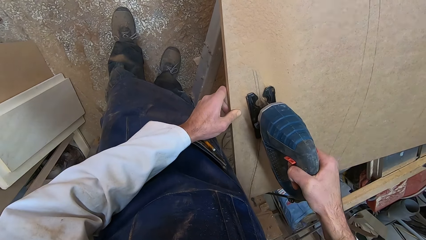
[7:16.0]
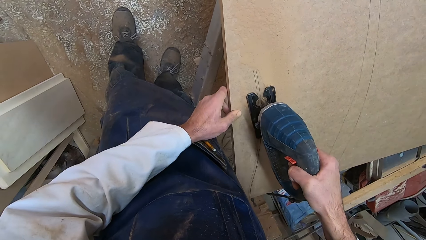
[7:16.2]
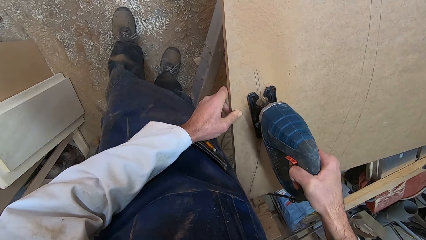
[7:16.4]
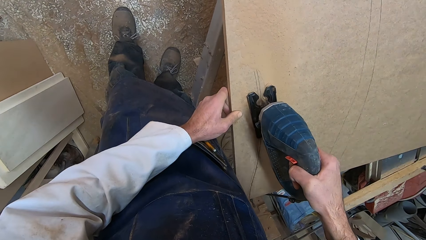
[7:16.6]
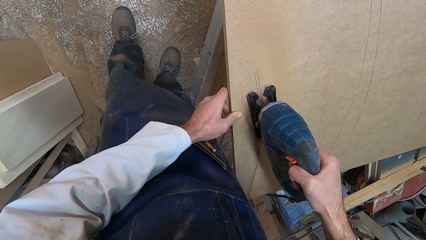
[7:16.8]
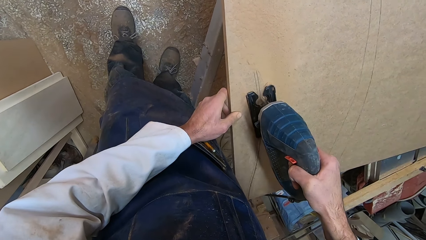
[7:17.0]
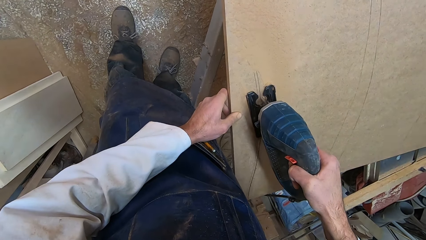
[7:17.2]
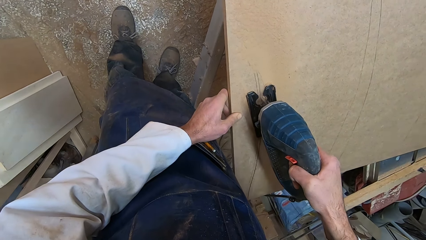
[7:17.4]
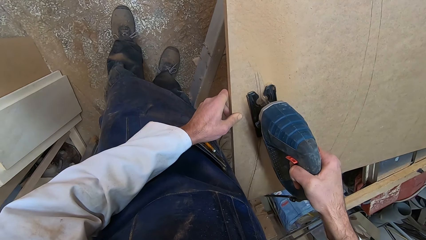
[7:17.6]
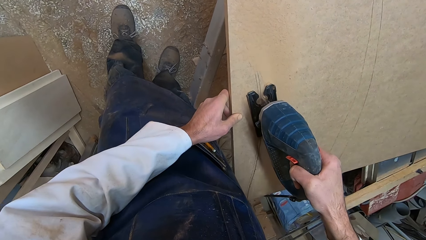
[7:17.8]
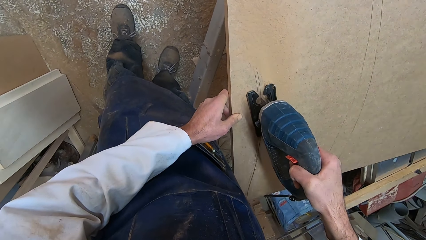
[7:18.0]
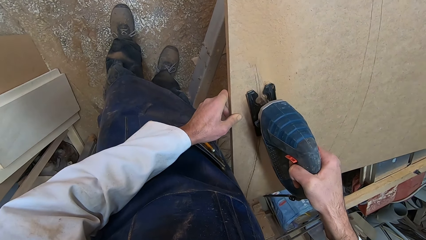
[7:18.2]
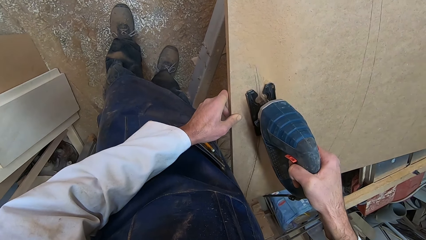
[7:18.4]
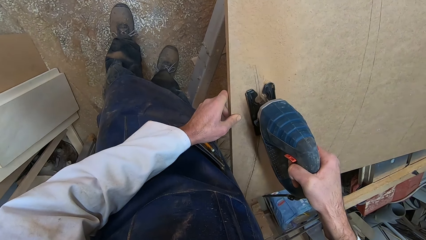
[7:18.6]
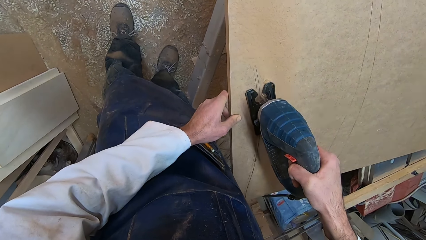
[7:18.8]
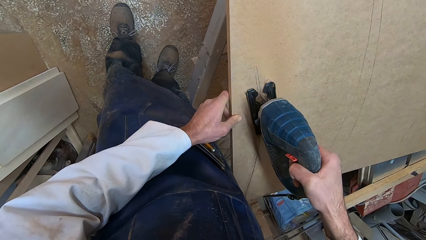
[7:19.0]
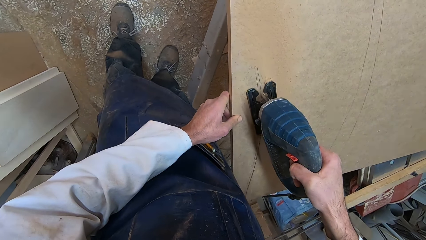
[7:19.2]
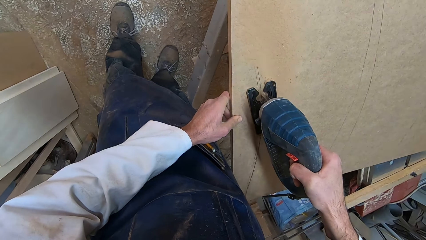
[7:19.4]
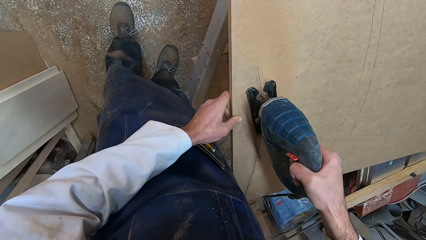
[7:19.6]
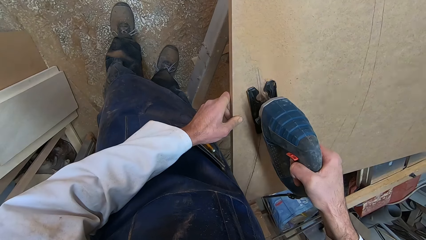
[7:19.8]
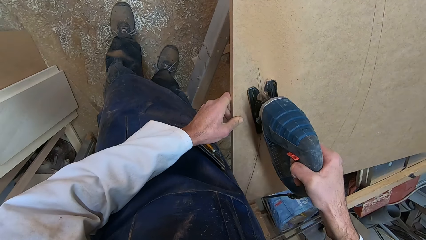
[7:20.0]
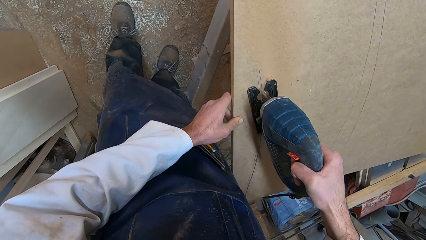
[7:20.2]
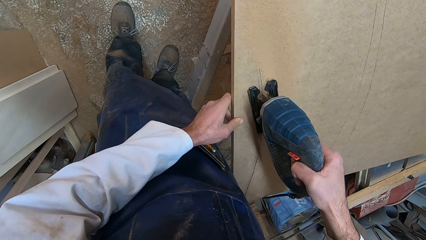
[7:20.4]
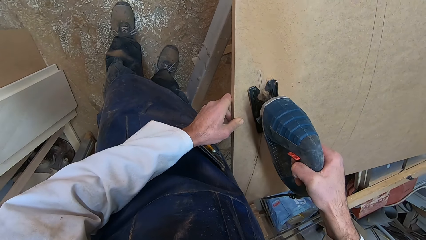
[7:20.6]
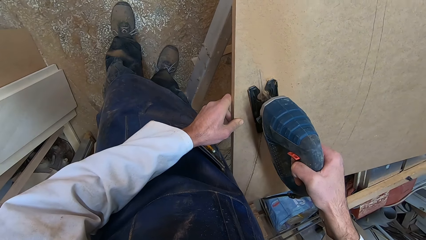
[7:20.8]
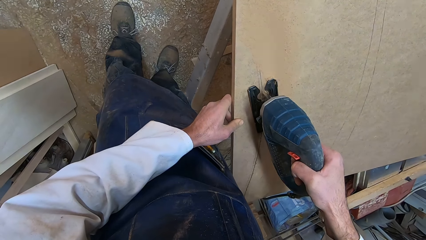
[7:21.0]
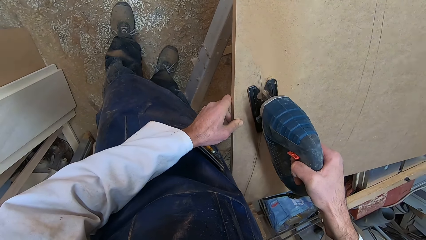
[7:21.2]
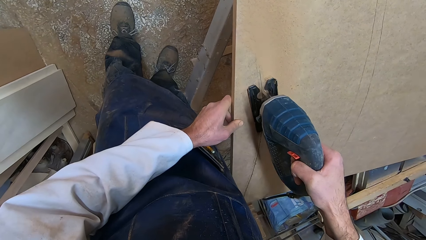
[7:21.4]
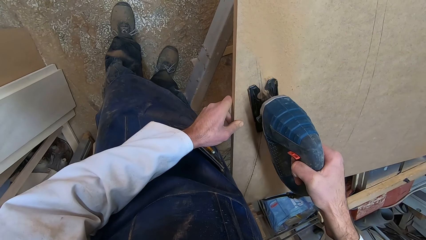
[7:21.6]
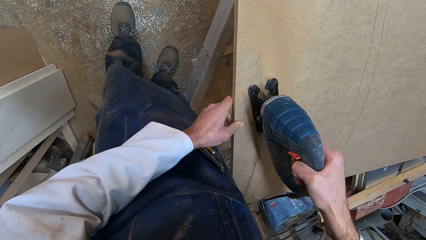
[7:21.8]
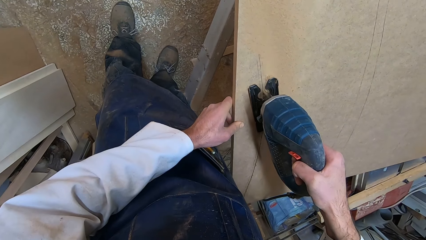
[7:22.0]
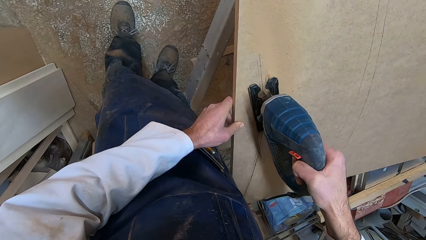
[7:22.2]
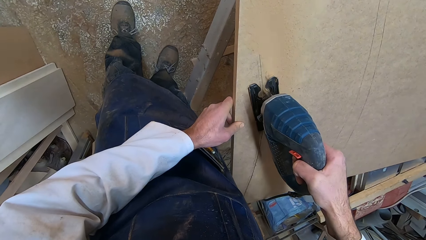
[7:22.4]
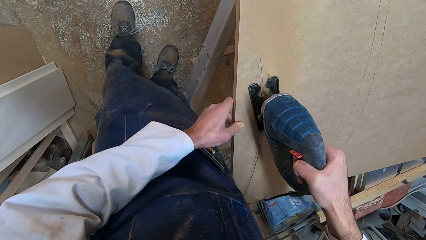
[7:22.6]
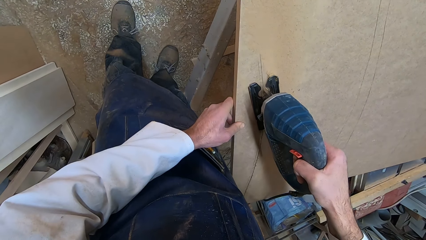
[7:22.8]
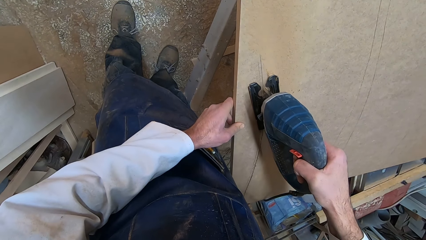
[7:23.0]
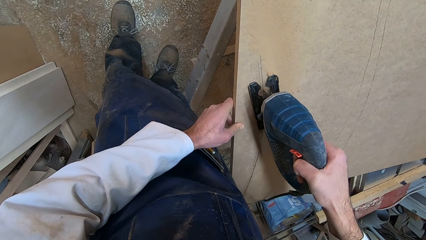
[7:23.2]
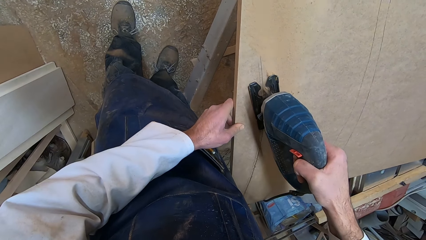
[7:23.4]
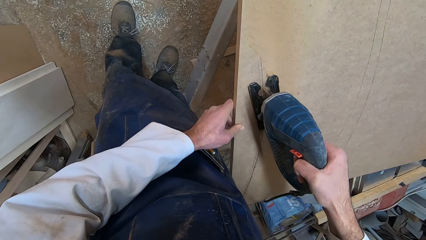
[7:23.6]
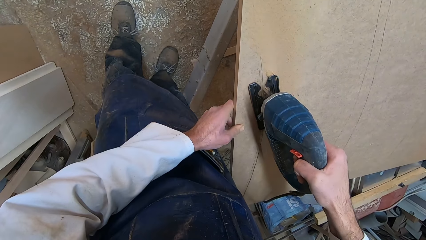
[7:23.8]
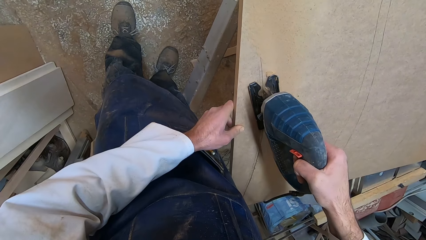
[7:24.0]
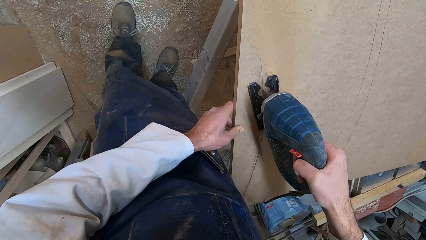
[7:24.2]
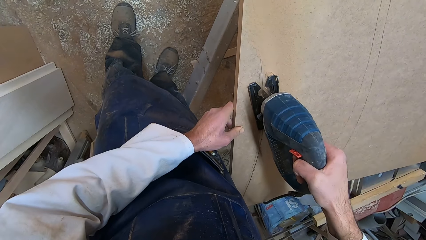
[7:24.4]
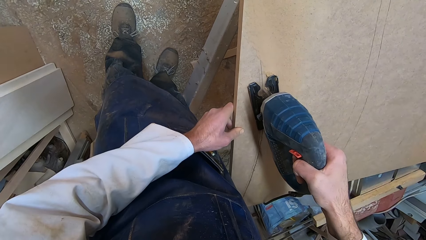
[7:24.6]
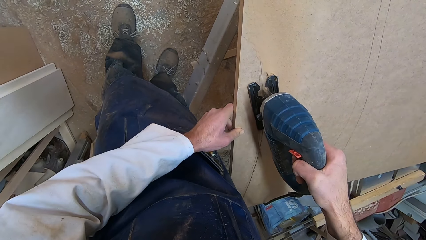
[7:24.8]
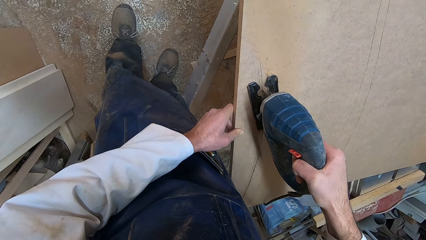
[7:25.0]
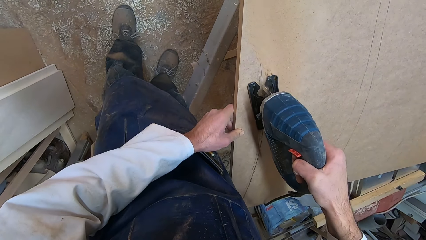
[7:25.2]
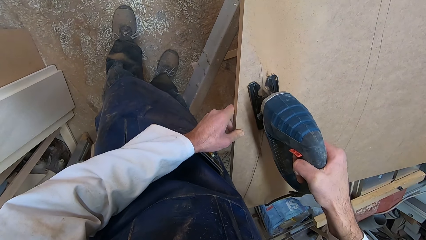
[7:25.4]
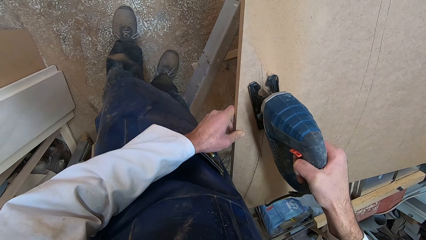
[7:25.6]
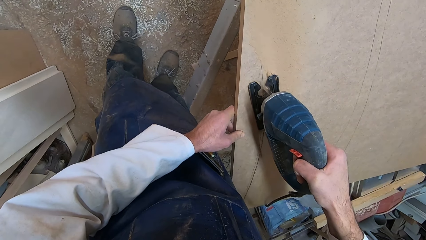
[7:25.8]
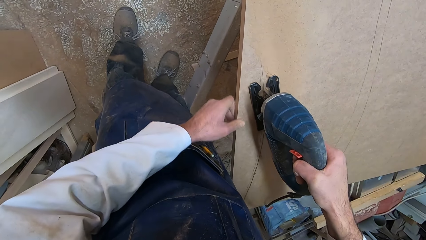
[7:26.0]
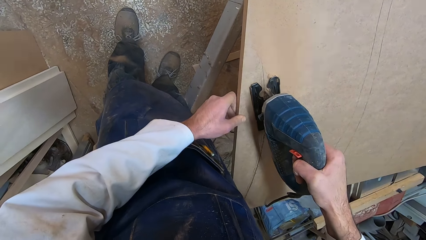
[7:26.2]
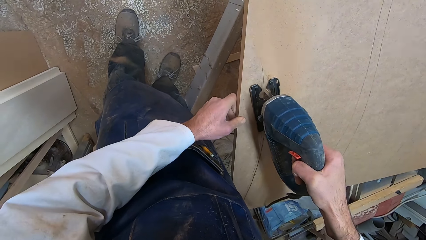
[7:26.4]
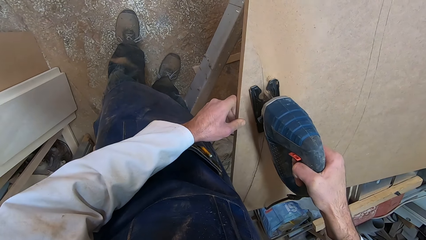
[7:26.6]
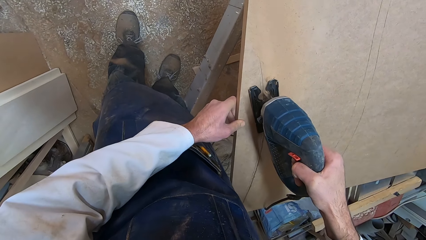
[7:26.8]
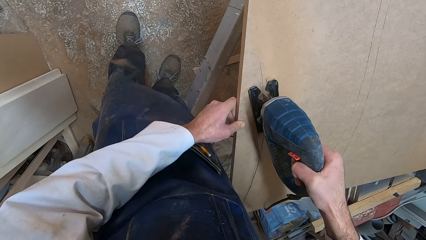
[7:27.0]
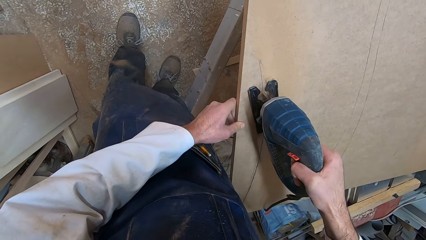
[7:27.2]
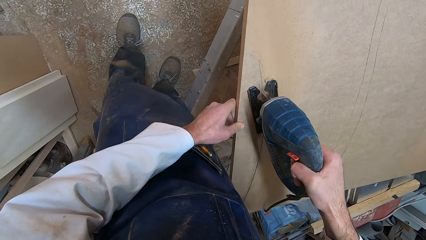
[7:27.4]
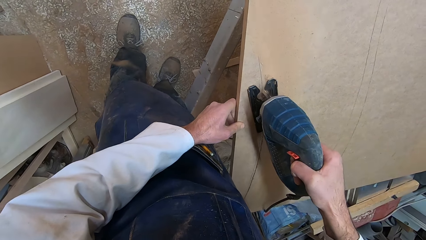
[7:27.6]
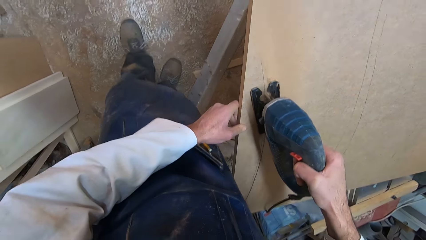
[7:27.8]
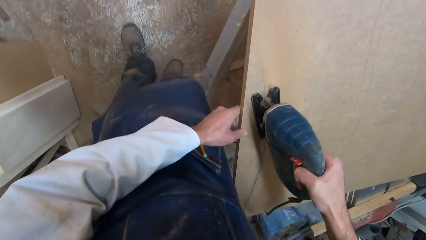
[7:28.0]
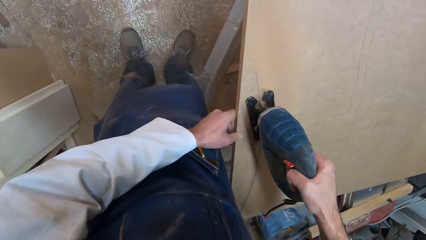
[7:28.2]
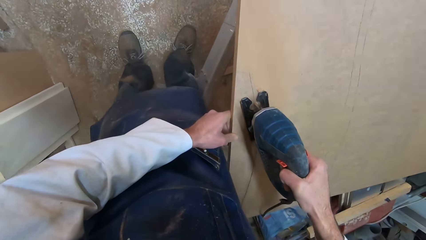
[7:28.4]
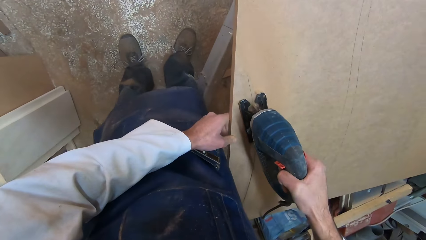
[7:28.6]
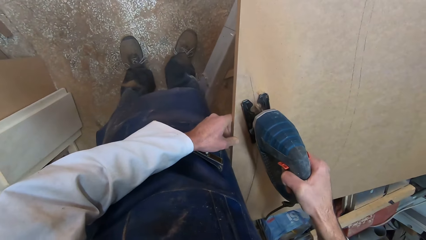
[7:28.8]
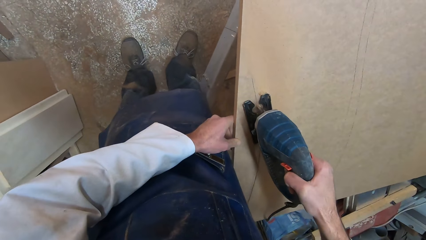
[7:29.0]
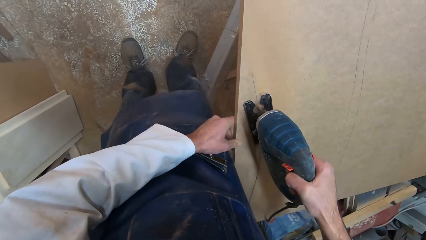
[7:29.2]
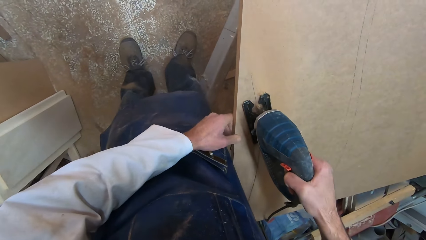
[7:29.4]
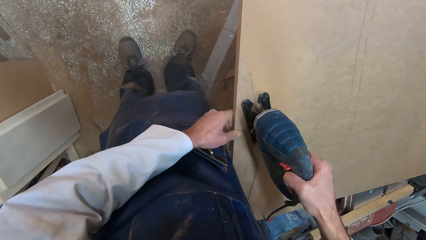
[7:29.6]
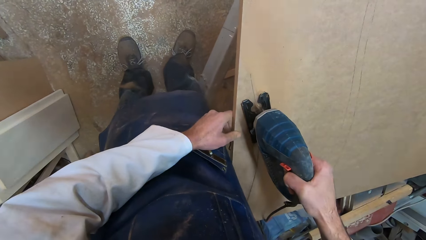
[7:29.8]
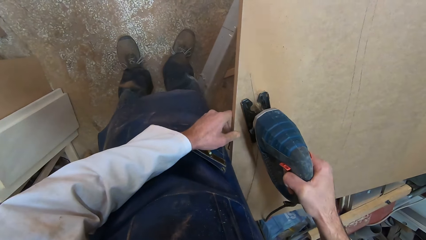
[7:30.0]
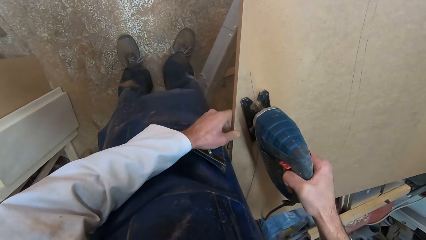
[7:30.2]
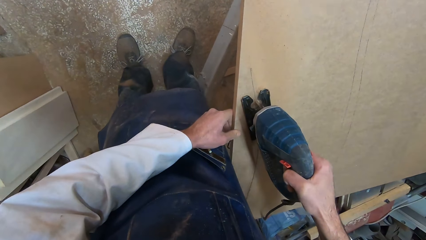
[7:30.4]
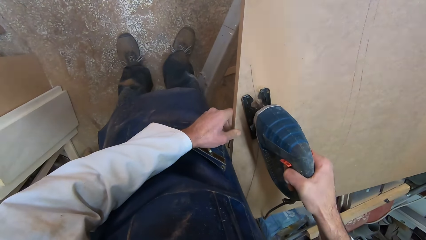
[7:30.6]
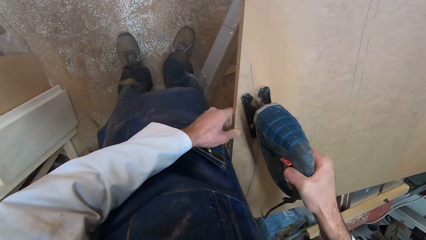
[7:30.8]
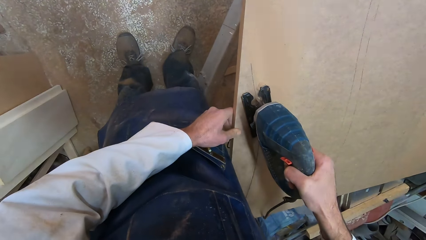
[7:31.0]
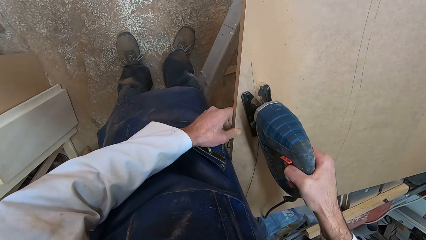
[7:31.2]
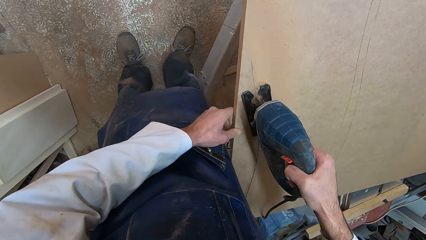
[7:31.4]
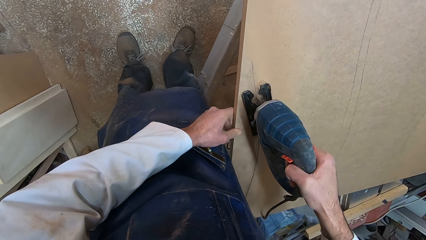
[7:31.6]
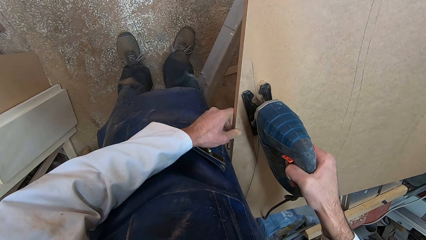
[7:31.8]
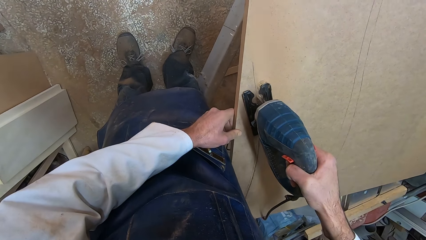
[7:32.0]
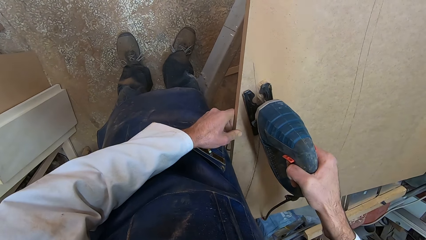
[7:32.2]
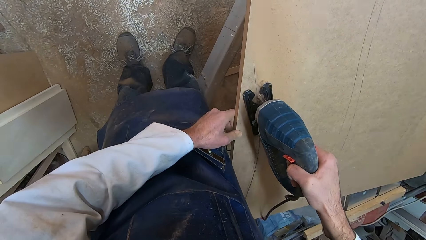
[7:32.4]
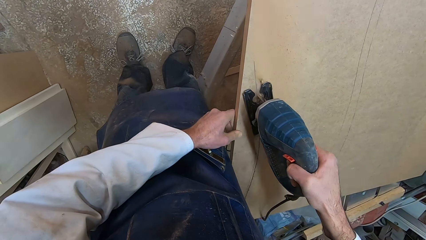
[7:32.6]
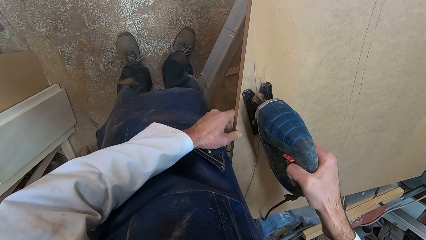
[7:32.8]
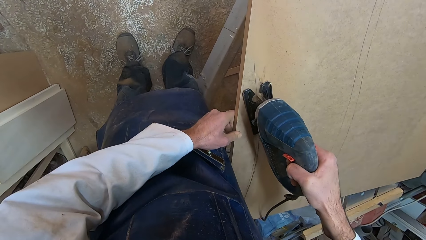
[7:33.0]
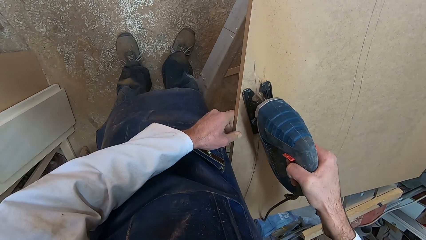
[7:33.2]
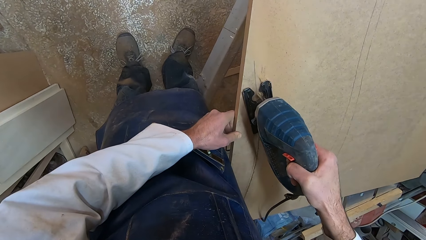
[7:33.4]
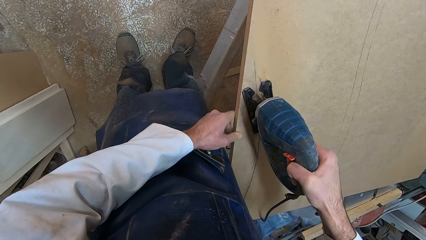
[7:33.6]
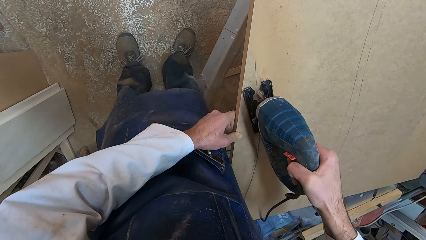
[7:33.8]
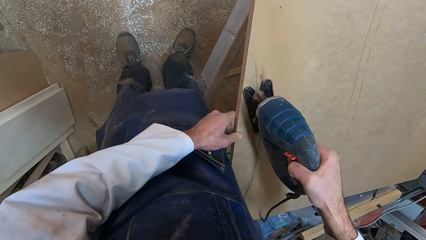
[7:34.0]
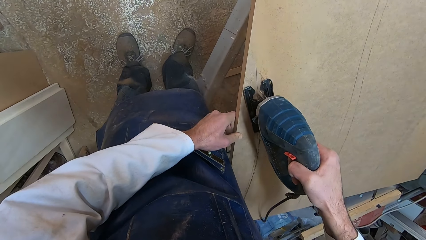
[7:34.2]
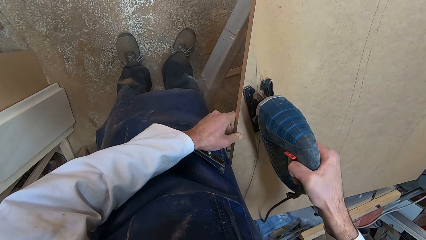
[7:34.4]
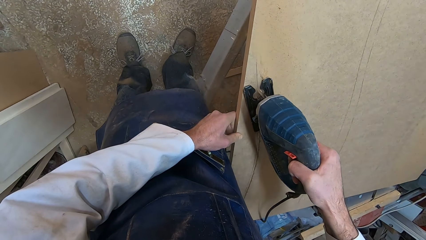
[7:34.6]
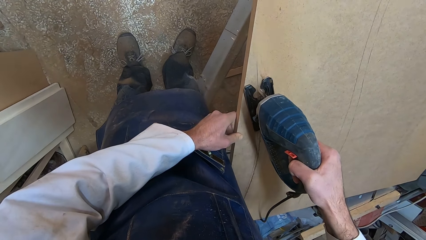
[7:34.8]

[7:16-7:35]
The camera wearer moves his left hand along the plank. He moves his right leg forward. He moves his left hand slightly along the plank.
